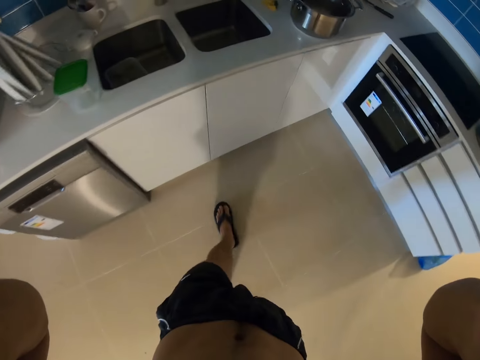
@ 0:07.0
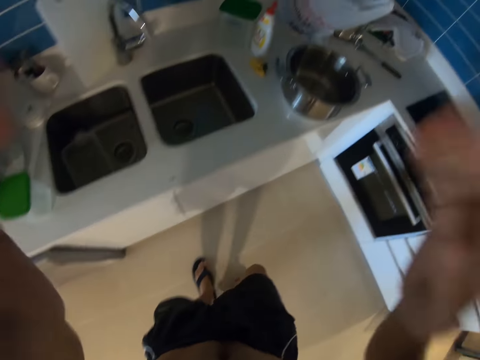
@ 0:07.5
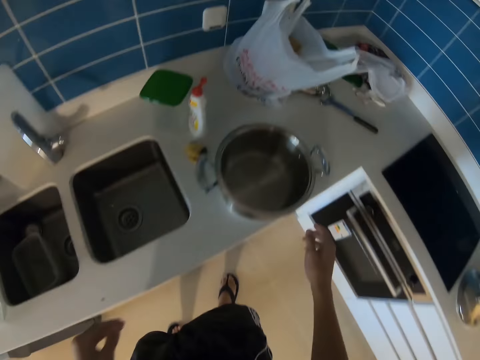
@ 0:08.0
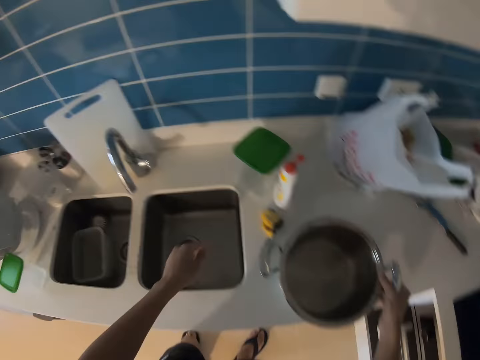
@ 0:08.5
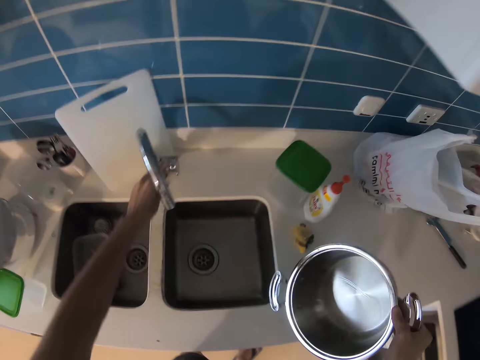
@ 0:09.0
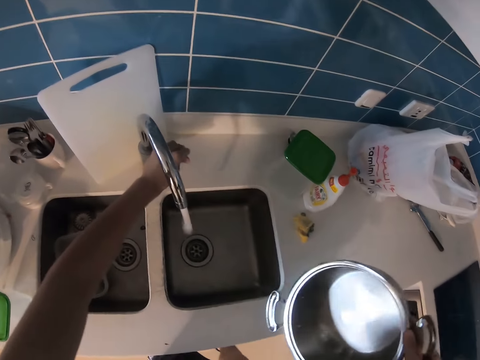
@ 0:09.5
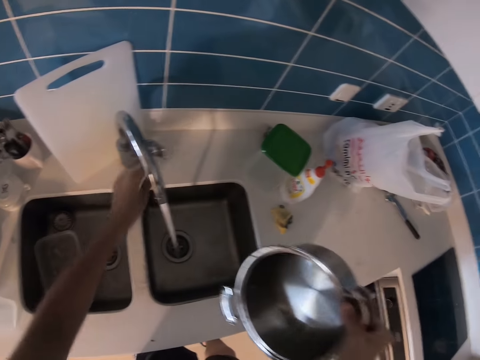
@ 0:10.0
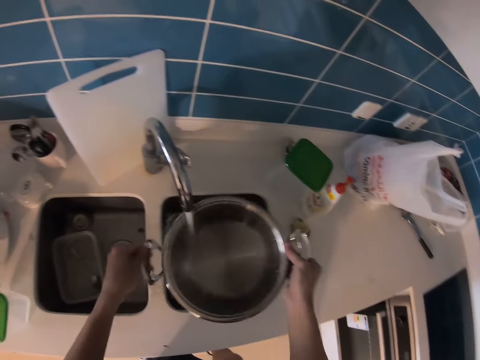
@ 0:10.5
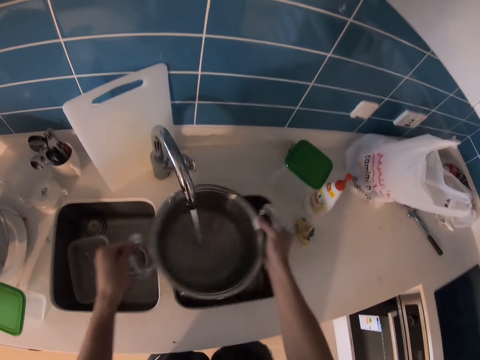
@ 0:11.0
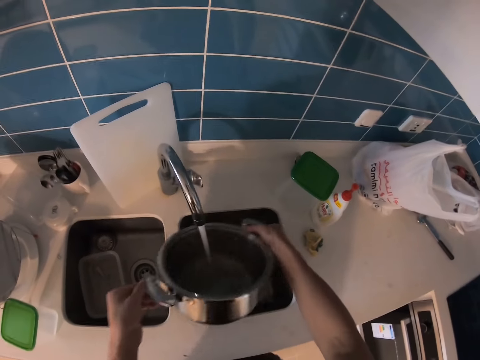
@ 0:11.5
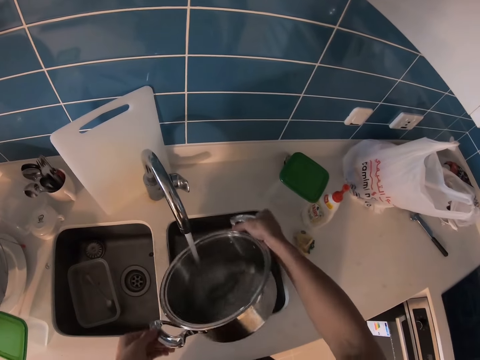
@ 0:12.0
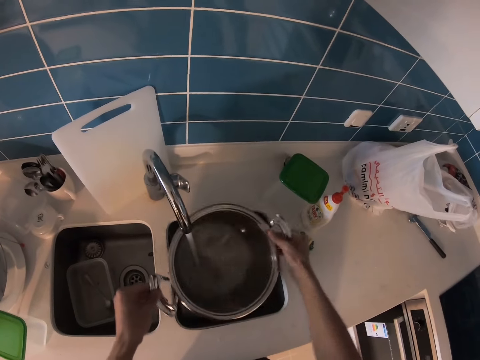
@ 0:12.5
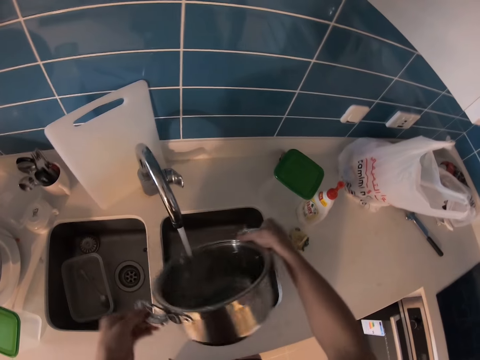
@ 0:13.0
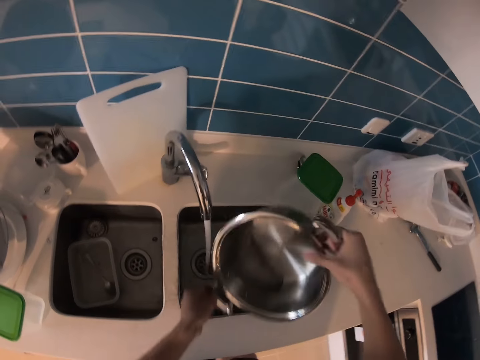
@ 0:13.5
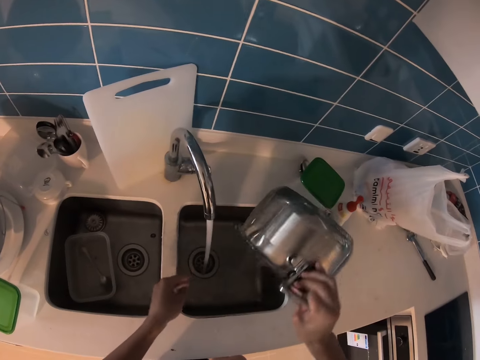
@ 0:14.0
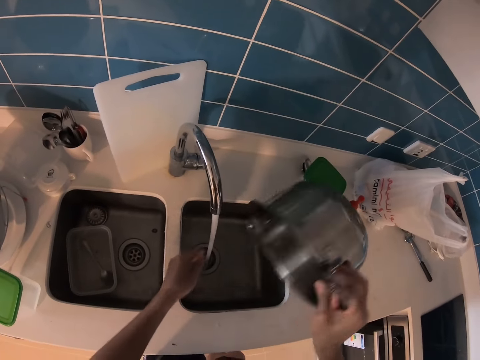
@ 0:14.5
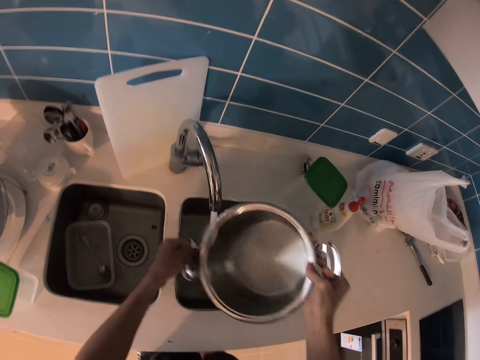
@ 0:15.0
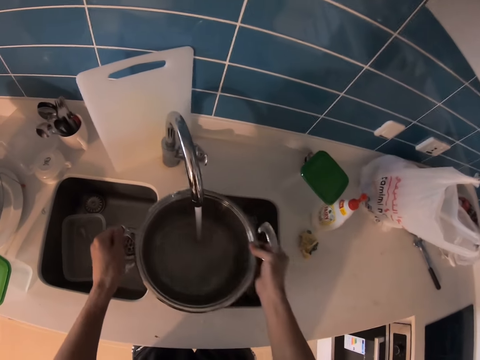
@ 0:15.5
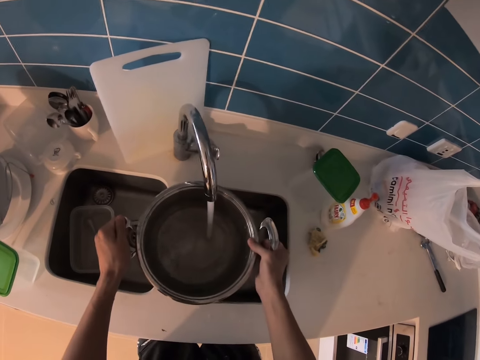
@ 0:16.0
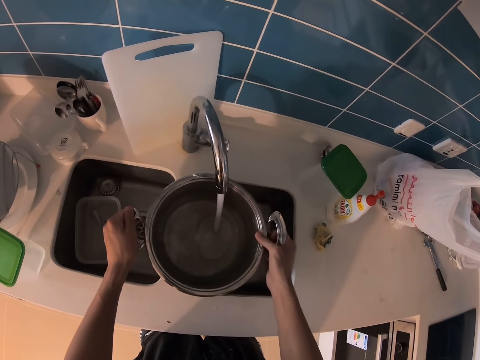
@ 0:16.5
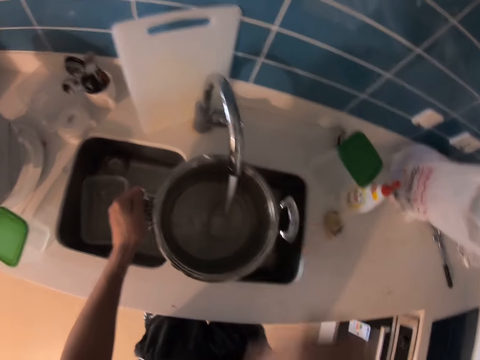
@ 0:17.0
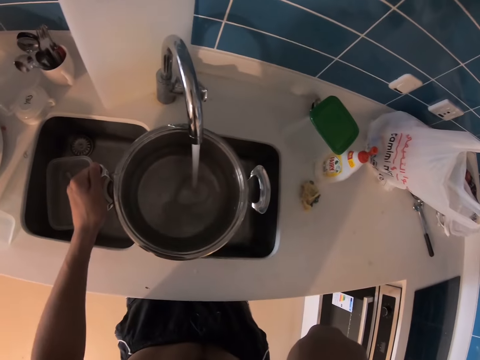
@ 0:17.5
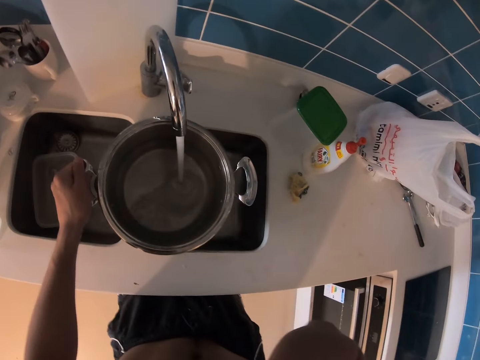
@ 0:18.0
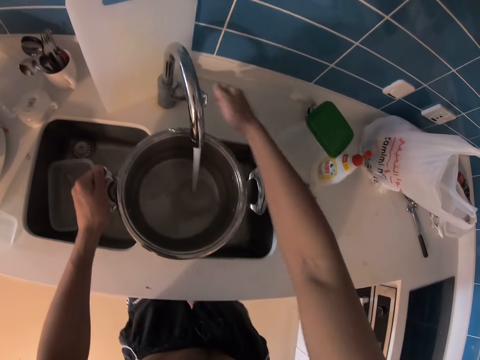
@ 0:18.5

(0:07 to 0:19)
The camera wearer picks a sufuria or cooking pot from the countertop. They open a tap with the left hand. They rinse the sufuria. They pour water from the sufuria and pour tap water into the sufuria.

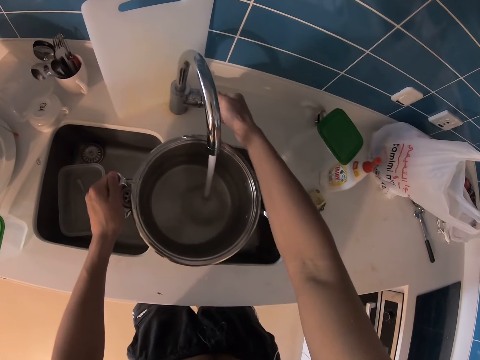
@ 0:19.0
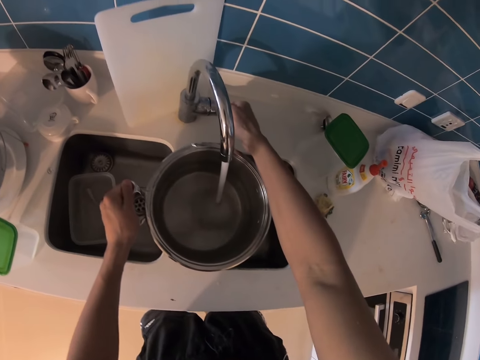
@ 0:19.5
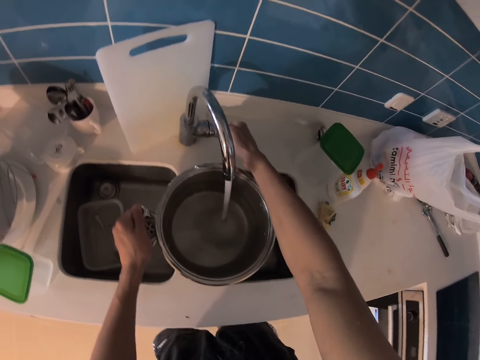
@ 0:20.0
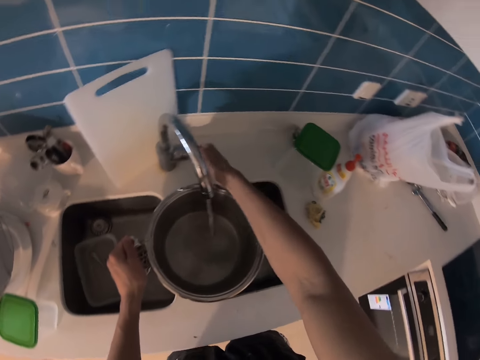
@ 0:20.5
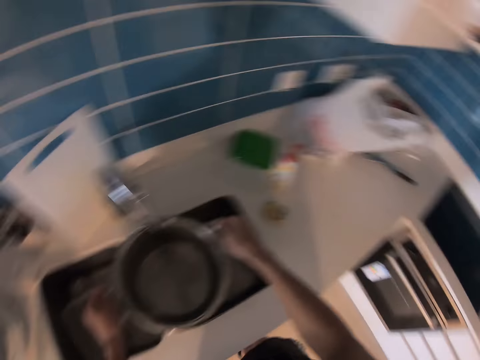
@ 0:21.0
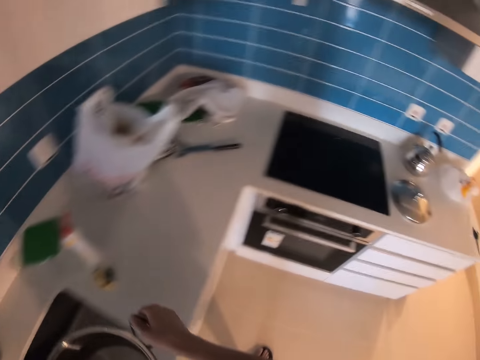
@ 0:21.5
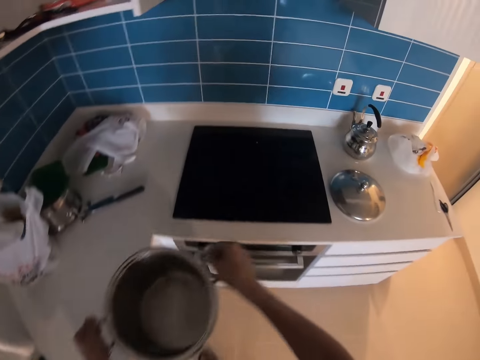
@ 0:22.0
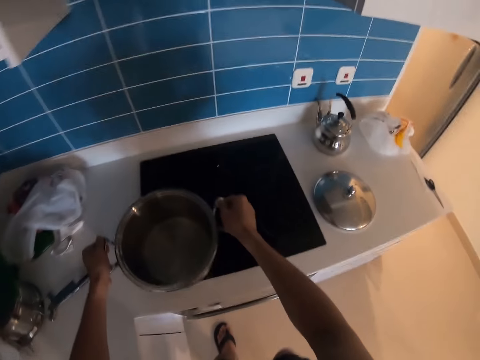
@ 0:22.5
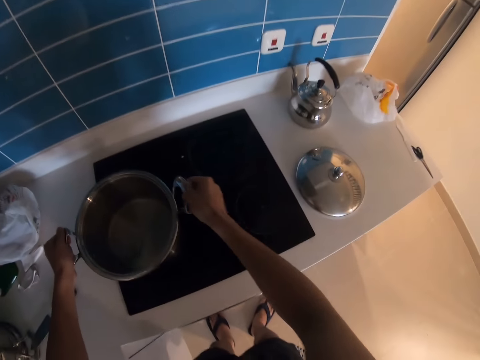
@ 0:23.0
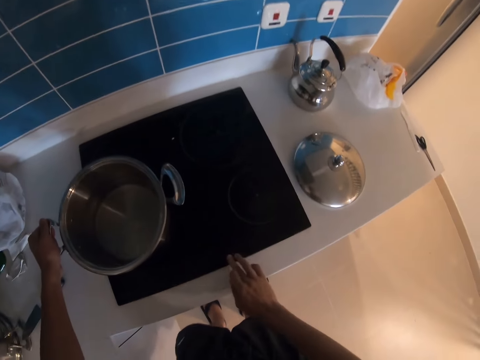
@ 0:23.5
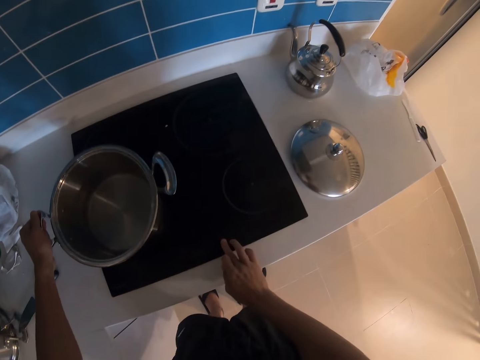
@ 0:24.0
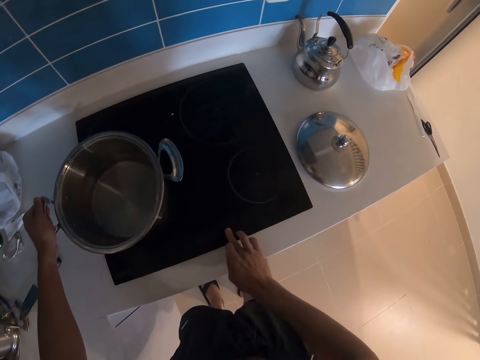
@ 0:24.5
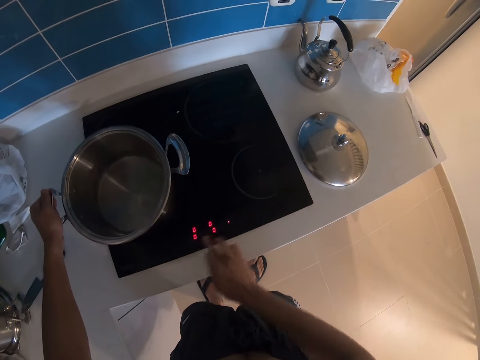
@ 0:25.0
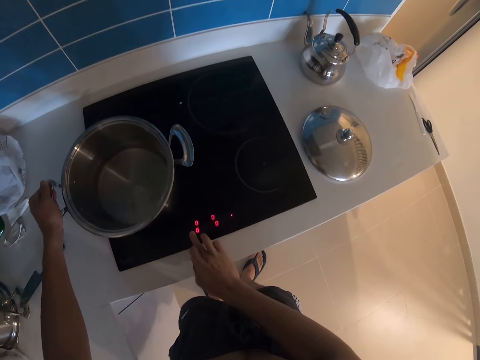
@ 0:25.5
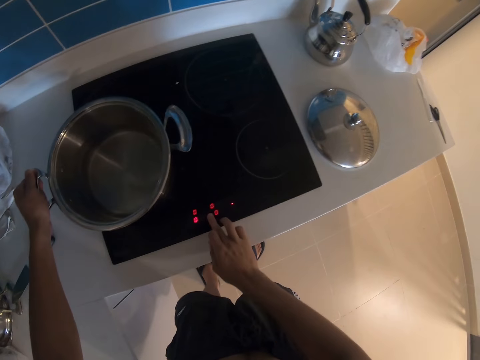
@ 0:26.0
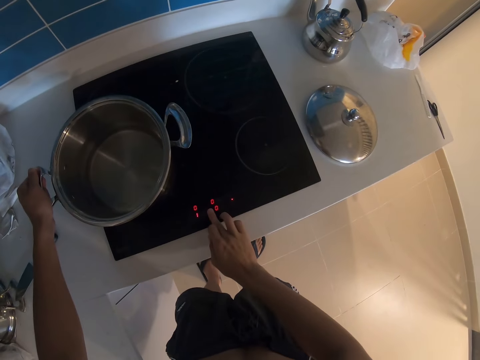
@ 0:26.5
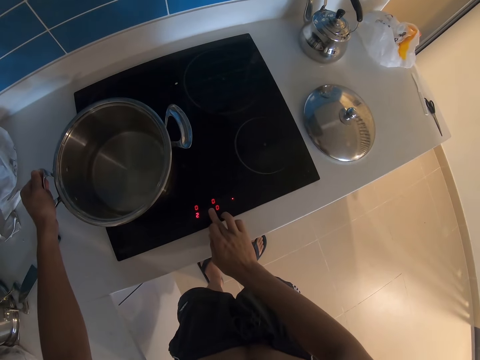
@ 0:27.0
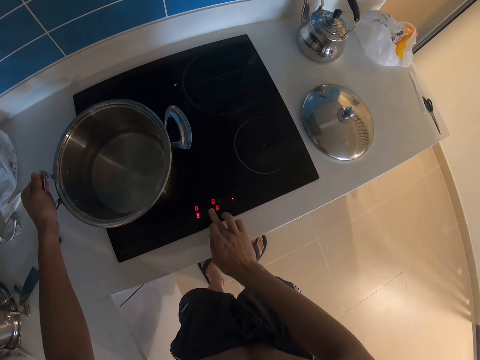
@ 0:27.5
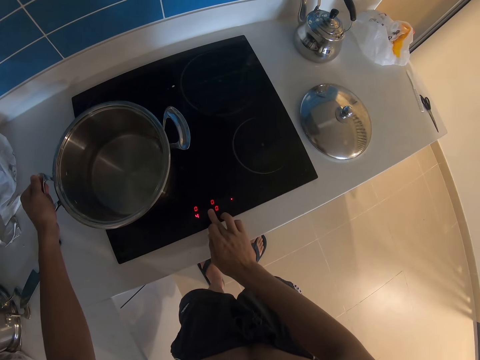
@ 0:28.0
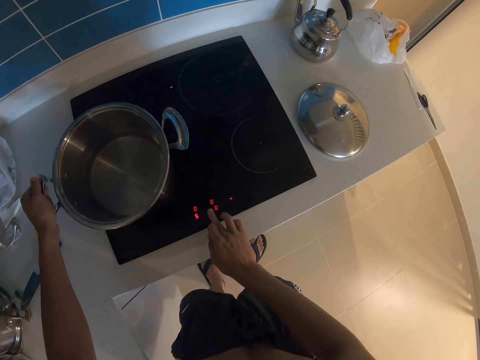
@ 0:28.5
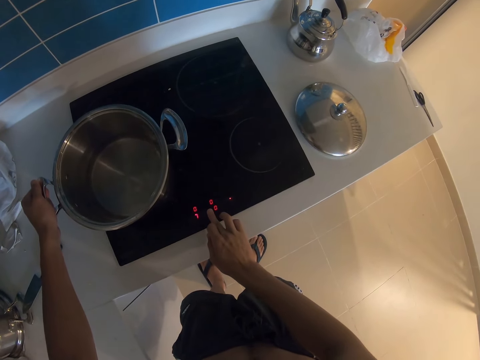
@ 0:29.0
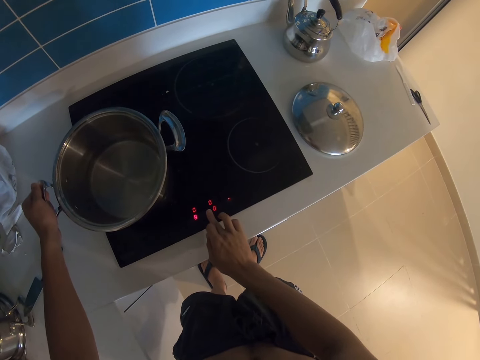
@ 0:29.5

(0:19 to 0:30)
The camera wearer turns off the tap water. They carry the sufuria and place the sufuria on the cooker. They turn on the cooker.

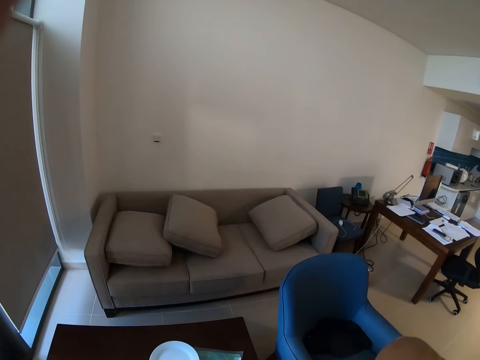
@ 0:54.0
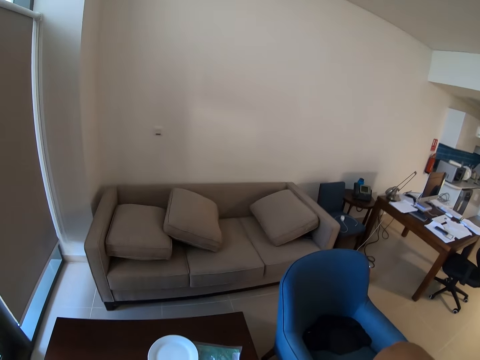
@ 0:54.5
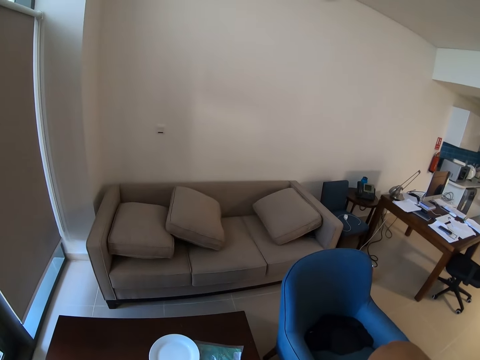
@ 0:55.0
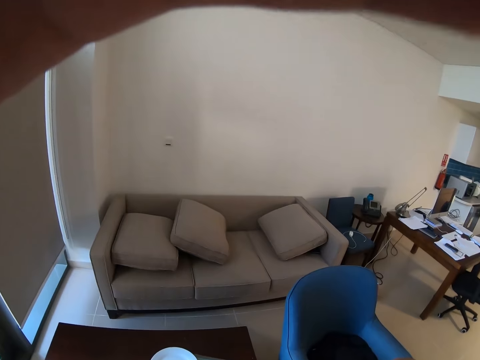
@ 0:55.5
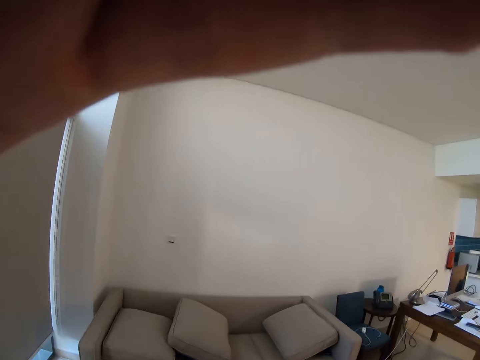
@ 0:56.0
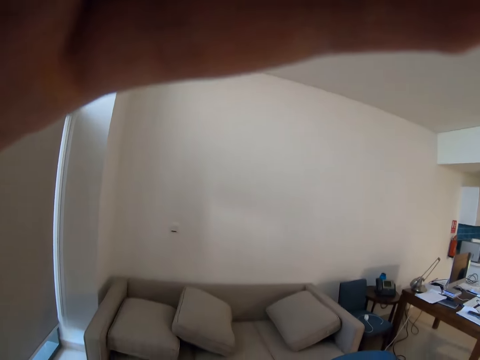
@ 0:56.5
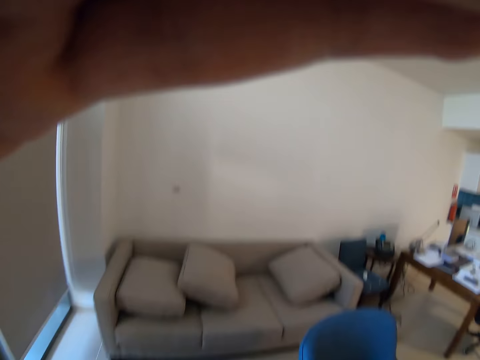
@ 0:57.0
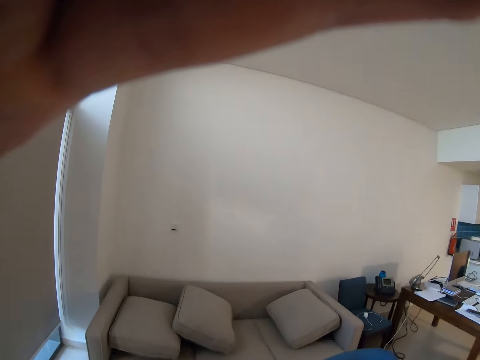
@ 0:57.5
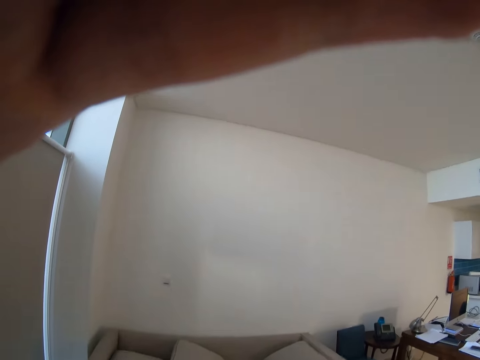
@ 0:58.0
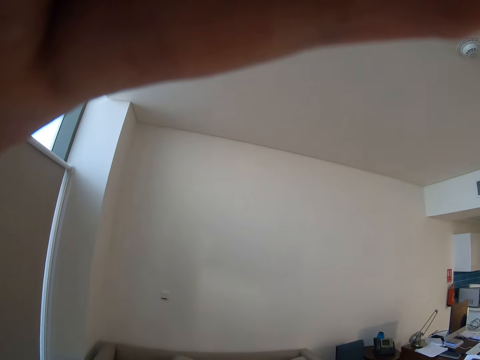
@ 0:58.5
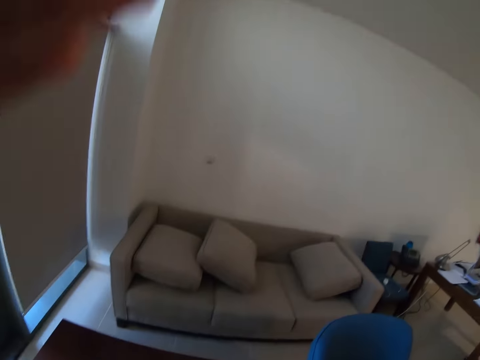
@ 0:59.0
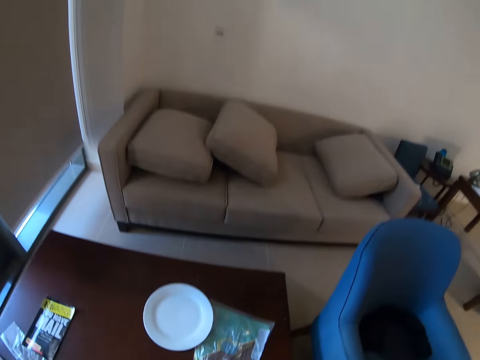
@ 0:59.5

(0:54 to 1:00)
The camera wearer adjusts the camera.
